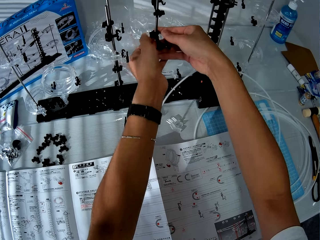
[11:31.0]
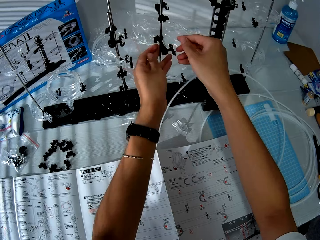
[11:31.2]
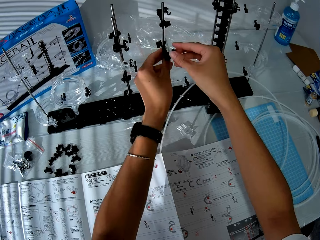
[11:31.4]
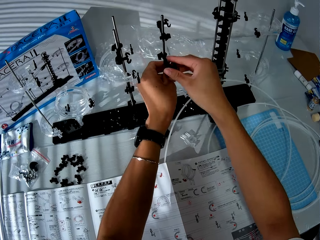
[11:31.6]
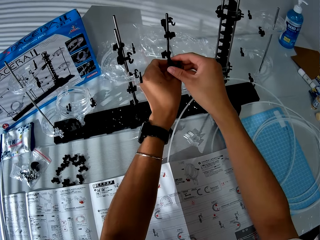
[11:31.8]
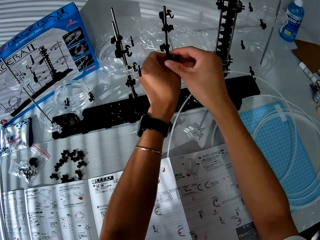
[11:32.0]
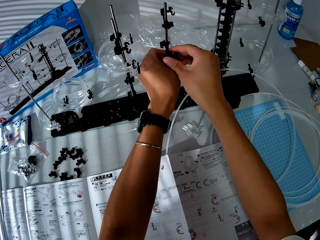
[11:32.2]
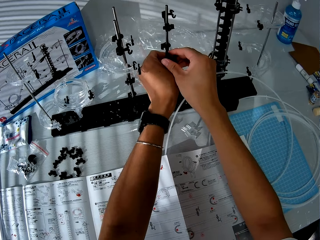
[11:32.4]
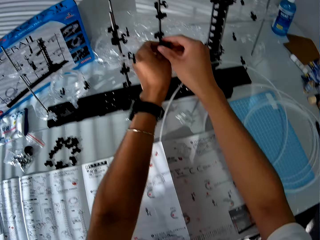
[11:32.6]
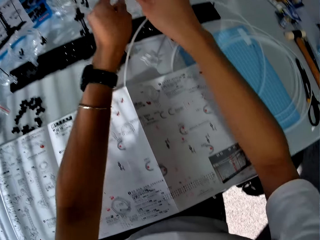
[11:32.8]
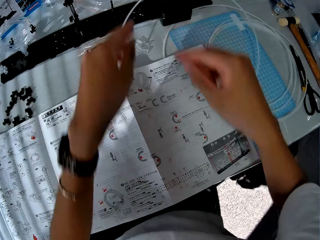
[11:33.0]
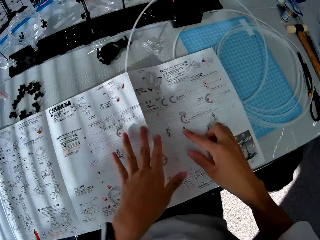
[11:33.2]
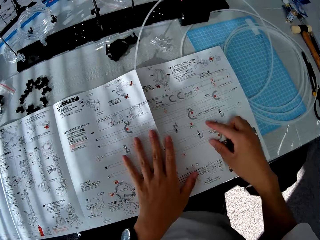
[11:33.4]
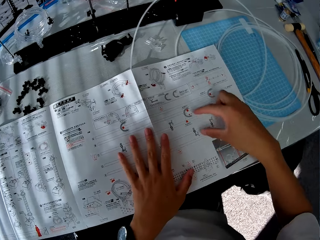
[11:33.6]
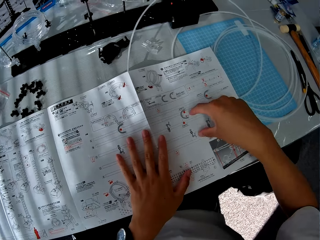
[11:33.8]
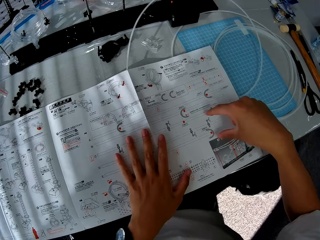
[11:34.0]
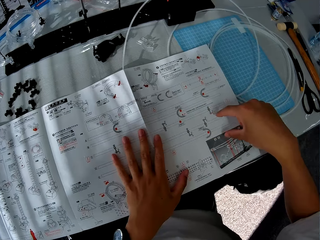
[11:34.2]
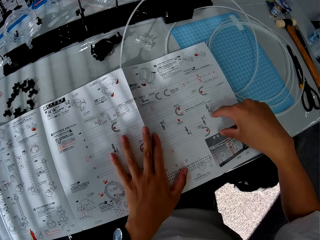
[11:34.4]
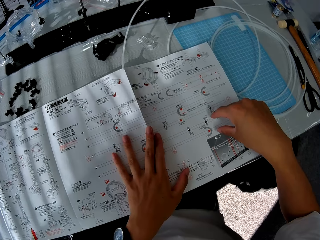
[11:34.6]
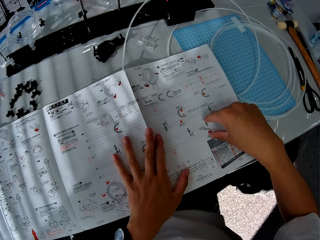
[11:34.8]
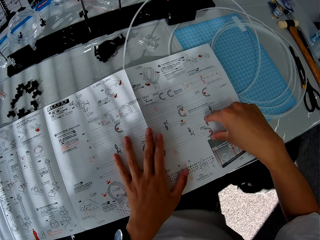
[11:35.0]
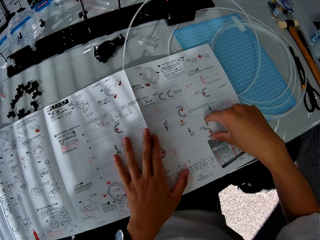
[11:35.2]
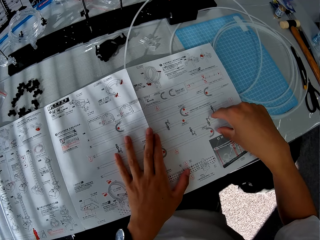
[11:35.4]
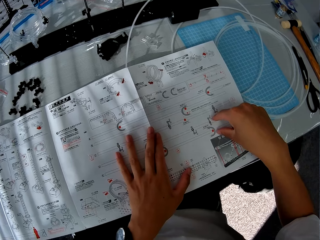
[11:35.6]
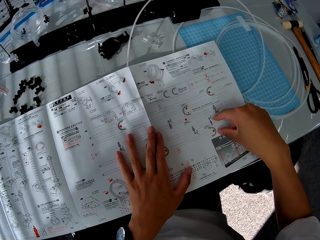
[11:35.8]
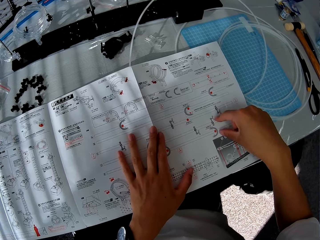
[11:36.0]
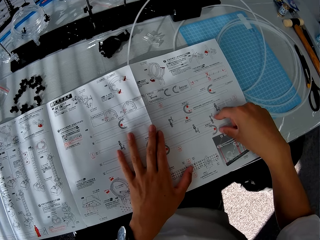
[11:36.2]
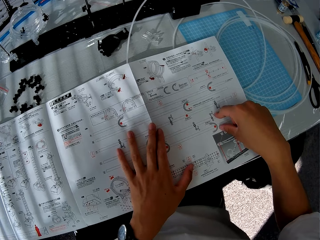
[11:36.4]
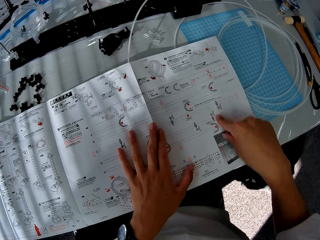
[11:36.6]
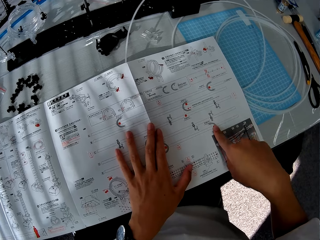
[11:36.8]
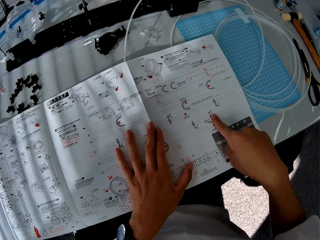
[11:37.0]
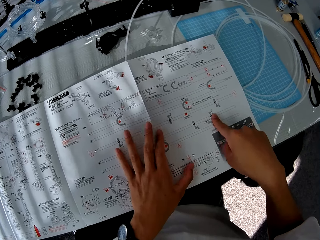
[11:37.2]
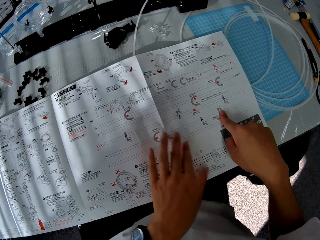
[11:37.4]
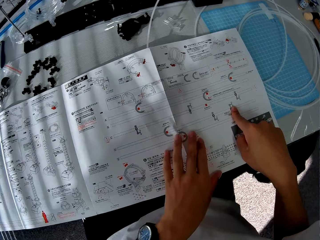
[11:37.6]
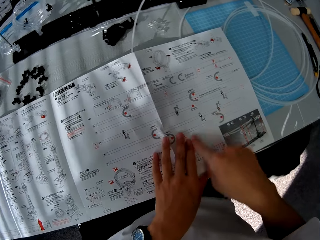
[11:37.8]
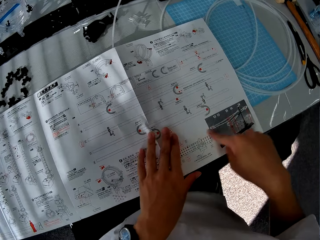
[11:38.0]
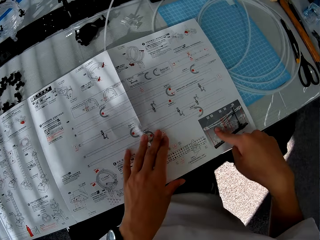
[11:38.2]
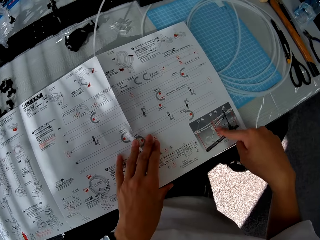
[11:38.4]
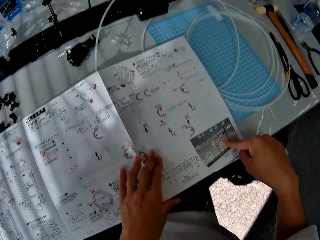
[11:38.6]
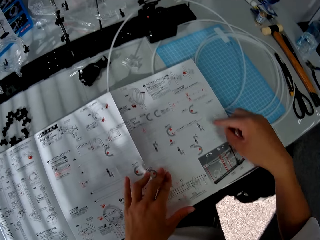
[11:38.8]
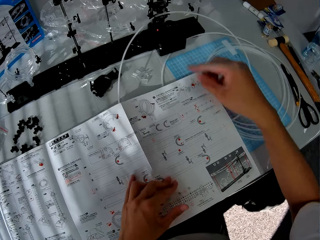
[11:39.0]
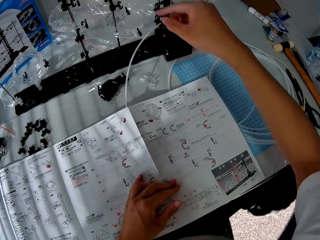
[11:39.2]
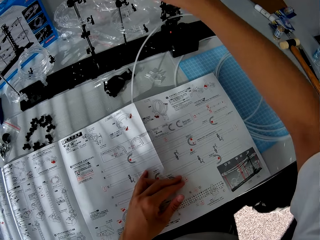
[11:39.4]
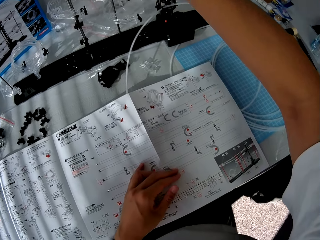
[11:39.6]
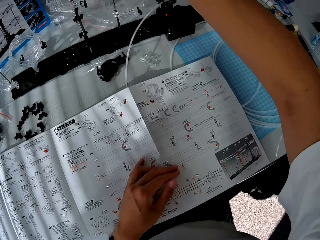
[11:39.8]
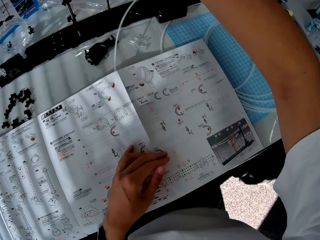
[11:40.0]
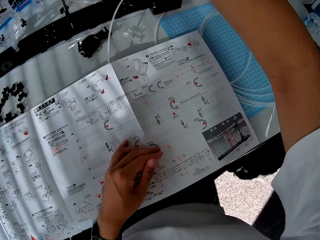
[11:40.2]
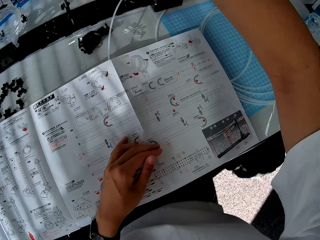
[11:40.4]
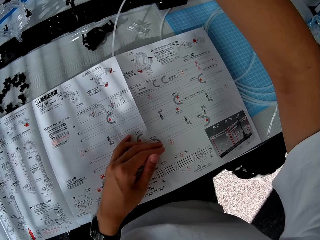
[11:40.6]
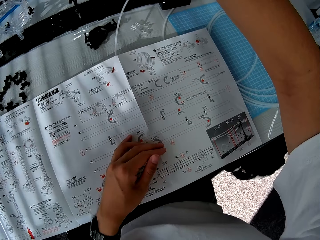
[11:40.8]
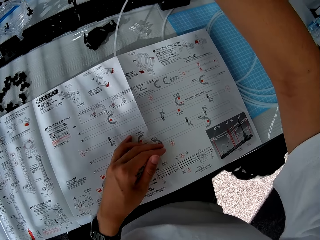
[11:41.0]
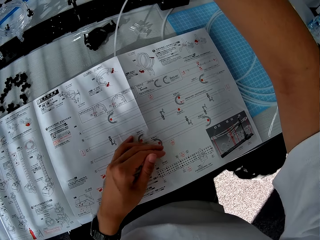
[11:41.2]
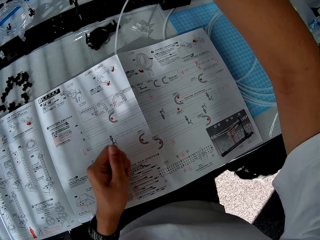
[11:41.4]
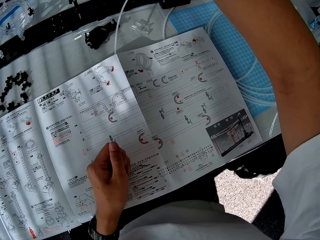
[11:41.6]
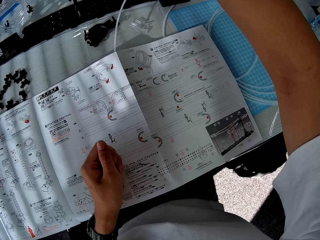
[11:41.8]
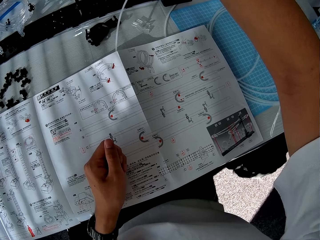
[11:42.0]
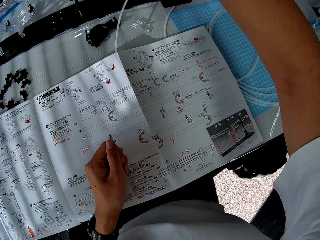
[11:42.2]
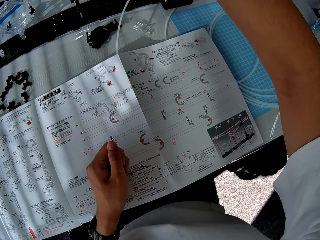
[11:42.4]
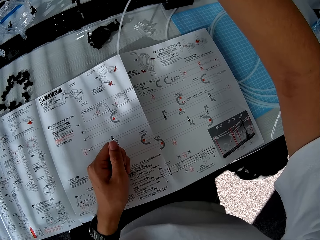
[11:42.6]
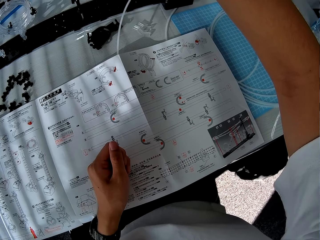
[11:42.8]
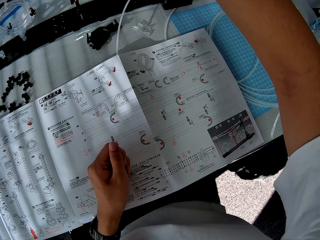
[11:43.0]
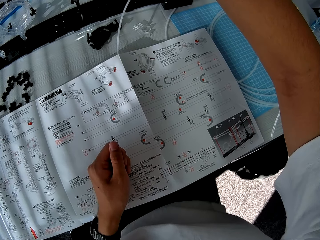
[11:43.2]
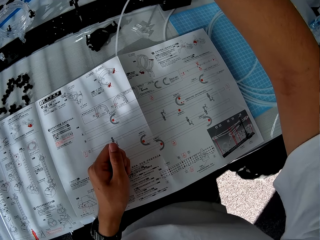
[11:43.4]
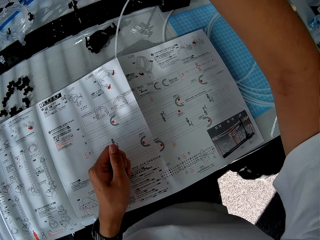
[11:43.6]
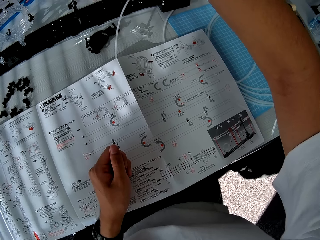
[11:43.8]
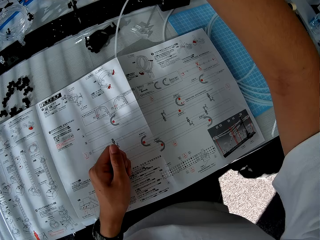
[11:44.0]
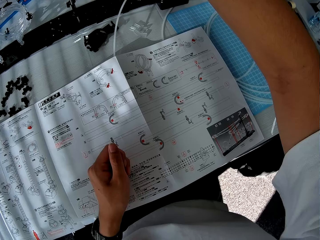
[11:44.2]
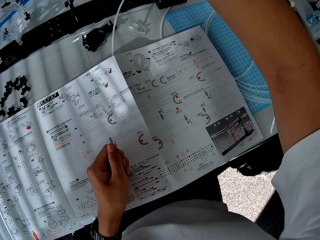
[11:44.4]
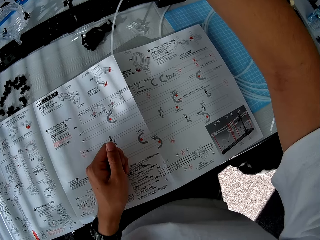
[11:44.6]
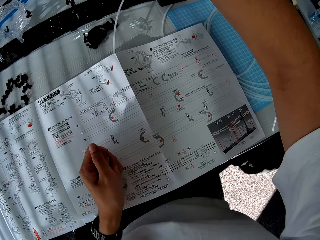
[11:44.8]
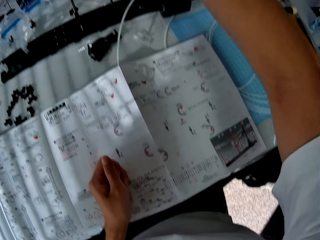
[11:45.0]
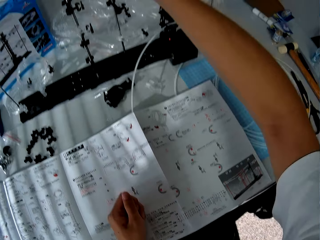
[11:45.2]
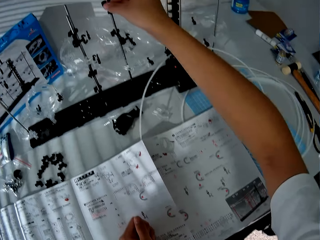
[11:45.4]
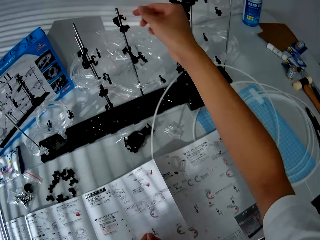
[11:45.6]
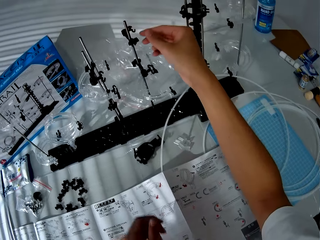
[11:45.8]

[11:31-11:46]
The camera wearer checks the paper manual. They adjust the toy components. They construct something.

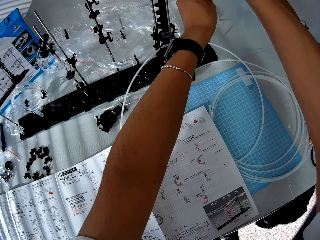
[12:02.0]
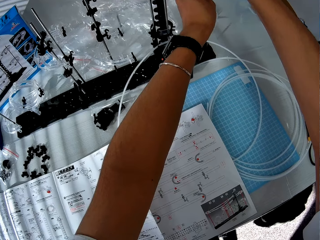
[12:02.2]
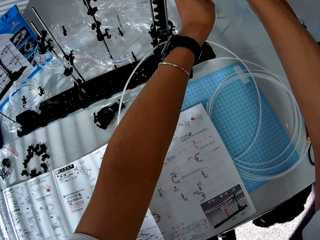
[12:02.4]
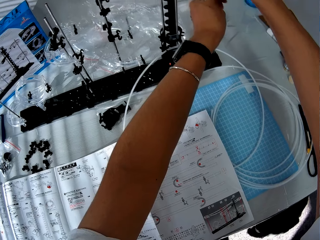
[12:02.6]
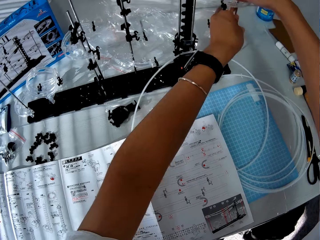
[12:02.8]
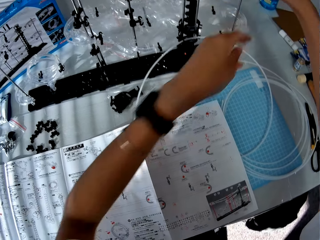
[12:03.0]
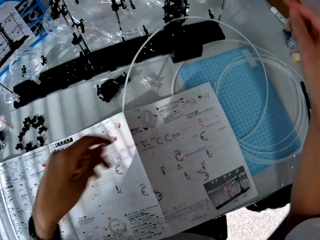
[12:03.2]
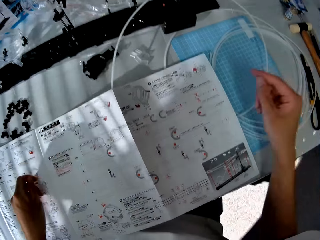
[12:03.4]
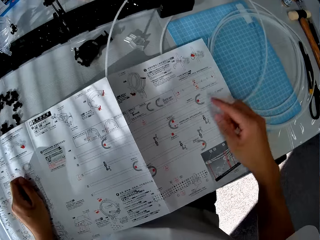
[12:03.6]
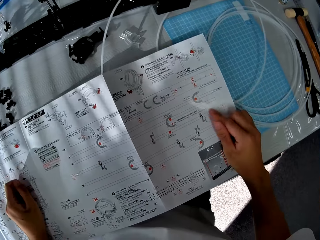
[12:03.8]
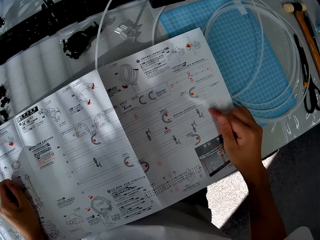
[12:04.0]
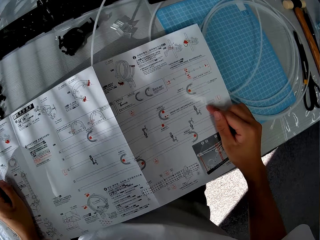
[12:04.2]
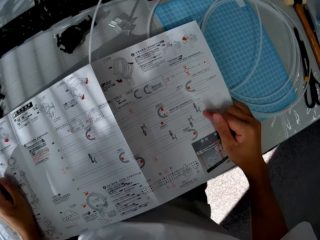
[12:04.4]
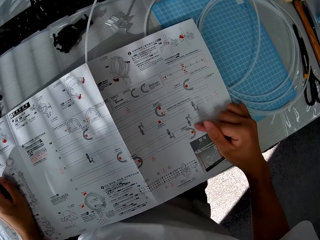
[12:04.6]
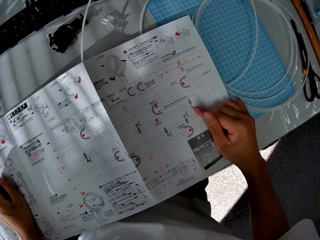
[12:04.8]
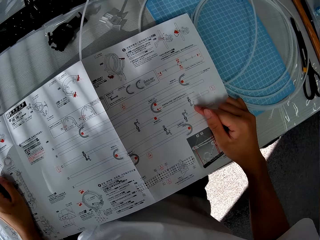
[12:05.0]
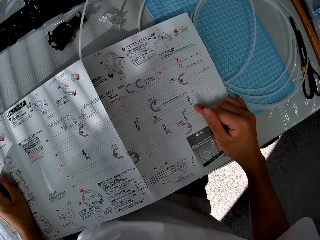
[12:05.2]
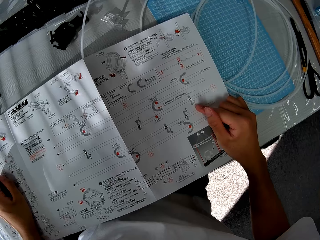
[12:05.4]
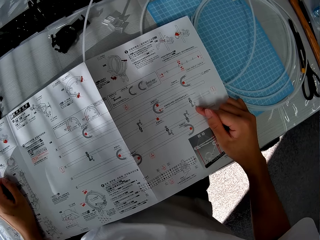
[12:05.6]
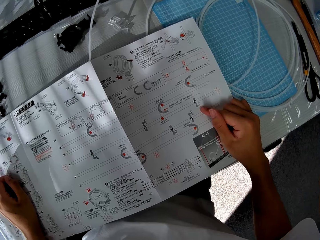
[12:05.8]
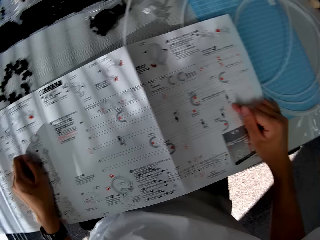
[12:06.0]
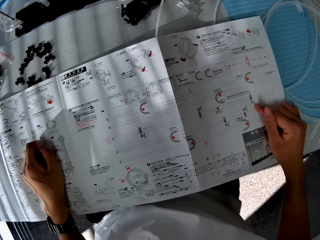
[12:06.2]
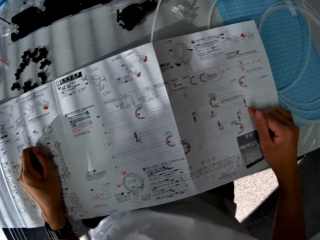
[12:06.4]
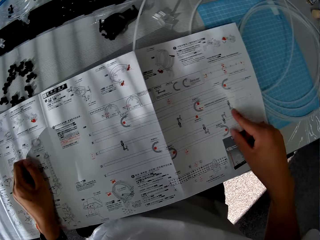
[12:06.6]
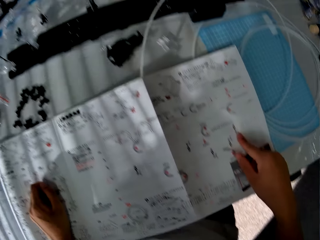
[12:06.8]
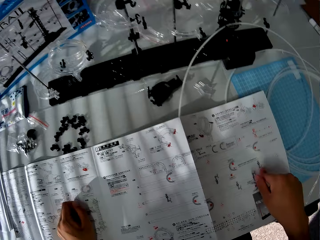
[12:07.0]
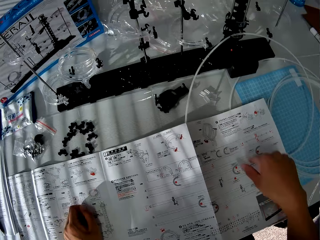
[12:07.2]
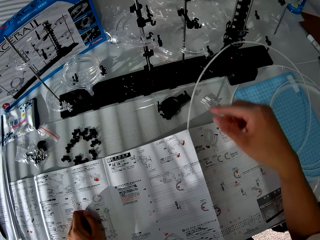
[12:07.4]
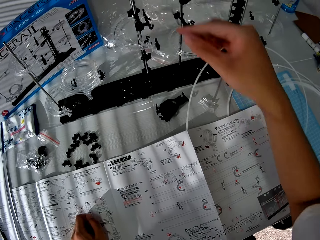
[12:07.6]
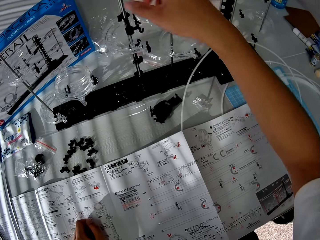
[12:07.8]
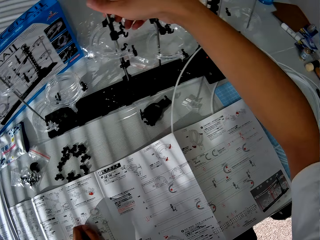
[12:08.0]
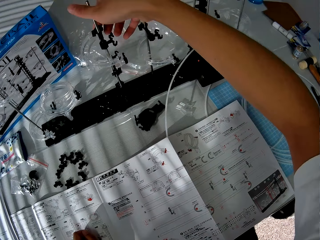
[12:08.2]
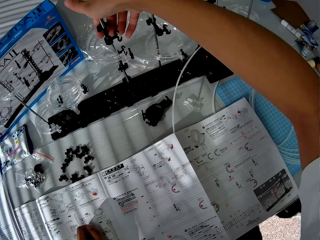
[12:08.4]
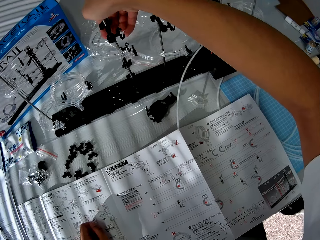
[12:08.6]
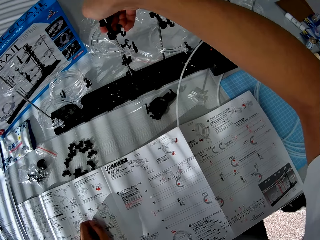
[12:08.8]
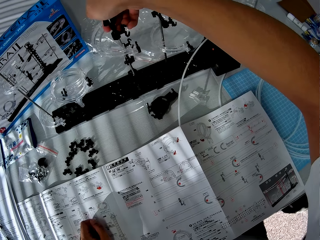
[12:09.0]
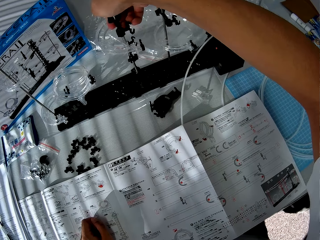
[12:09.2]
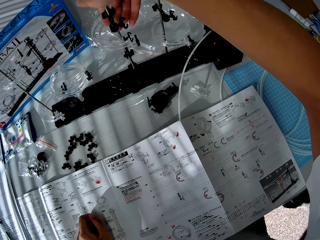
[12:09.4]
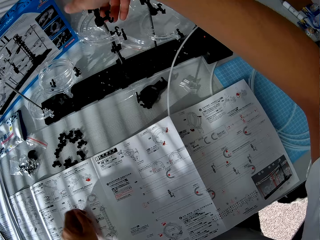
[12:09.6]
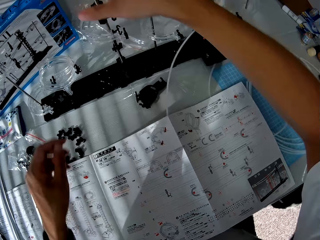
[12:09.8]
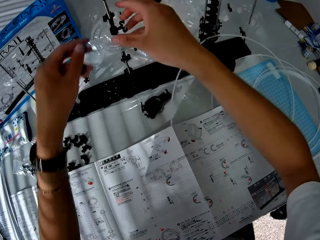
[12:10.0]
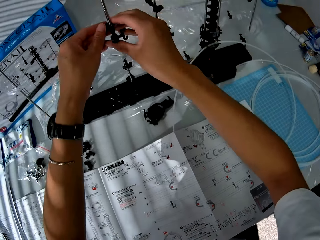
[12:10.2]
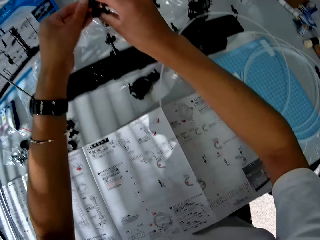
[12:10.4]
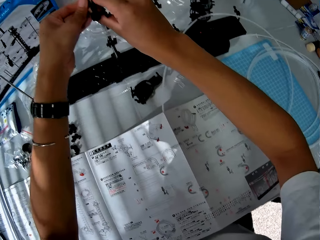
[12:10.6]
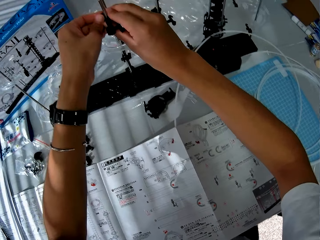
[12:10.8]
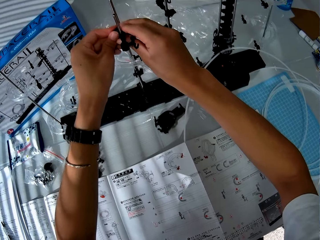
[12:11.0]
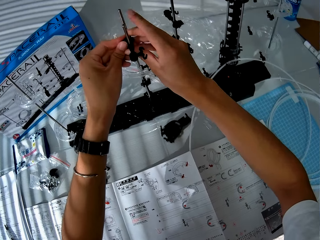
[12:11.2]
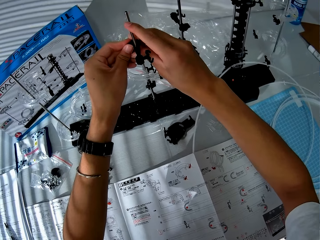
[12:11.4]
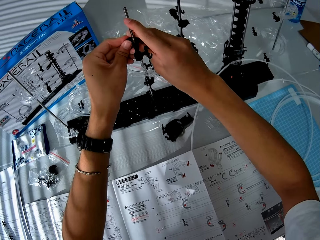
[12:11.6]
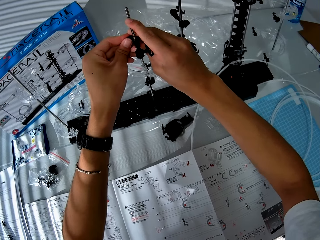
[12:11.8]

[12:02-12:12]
The camera wearer checks the paper manual. They adjust the toy components. They construct something.
